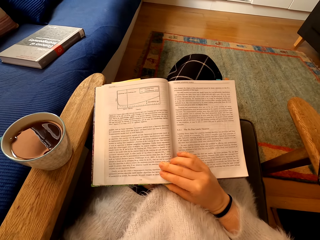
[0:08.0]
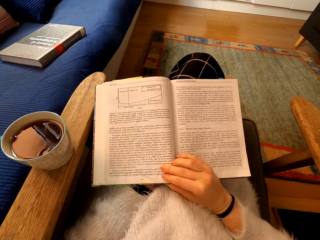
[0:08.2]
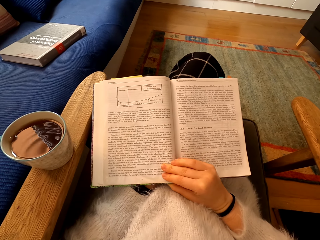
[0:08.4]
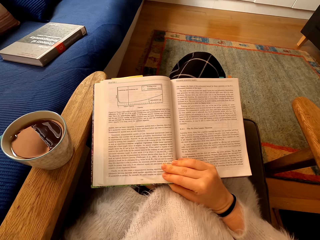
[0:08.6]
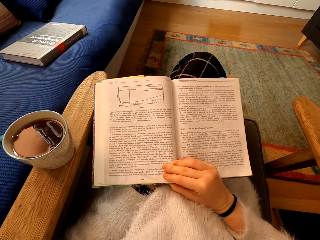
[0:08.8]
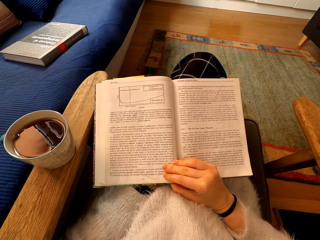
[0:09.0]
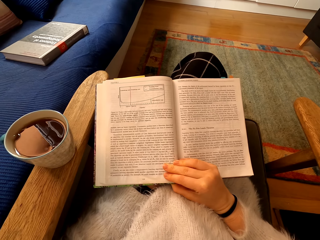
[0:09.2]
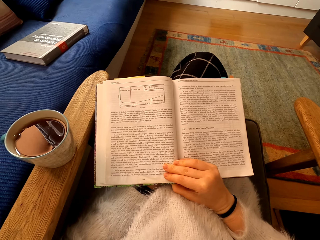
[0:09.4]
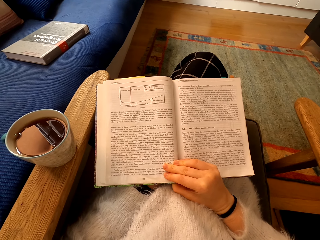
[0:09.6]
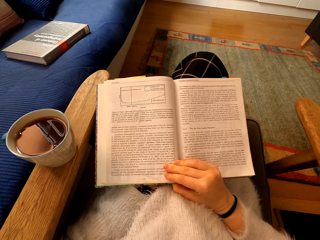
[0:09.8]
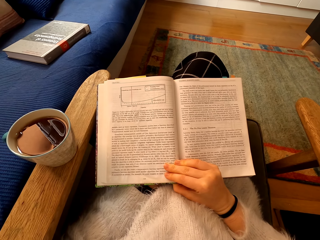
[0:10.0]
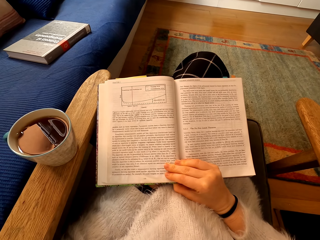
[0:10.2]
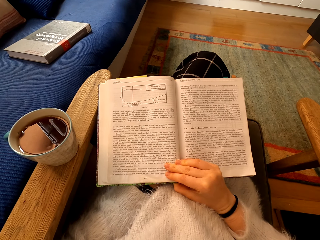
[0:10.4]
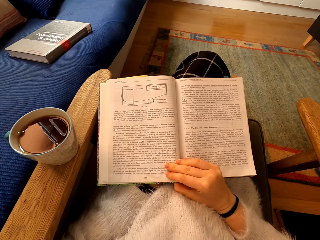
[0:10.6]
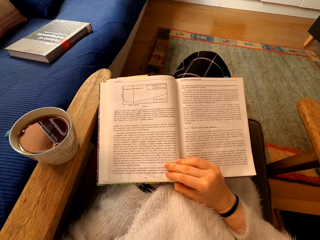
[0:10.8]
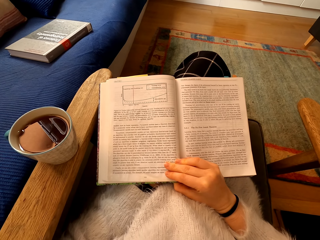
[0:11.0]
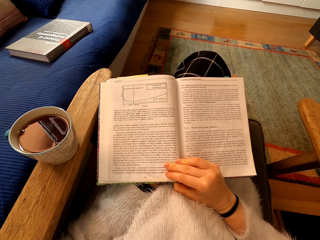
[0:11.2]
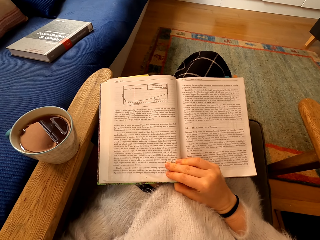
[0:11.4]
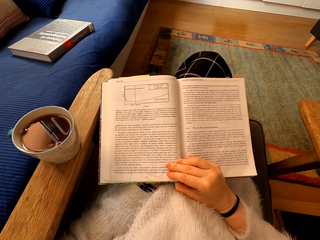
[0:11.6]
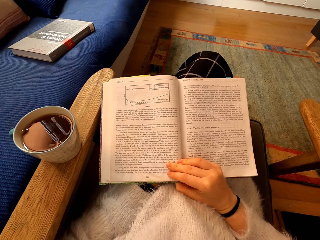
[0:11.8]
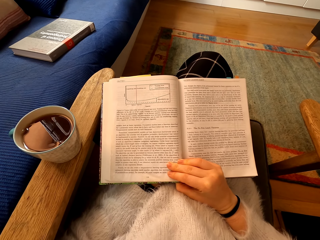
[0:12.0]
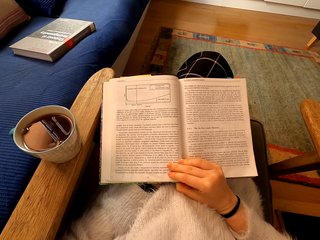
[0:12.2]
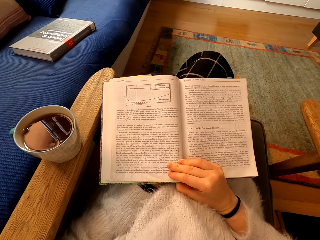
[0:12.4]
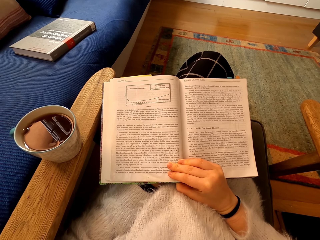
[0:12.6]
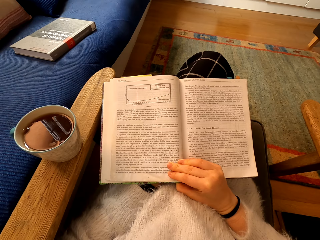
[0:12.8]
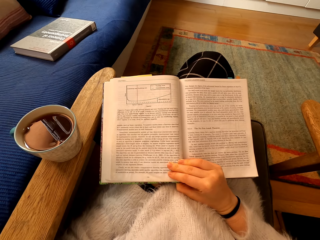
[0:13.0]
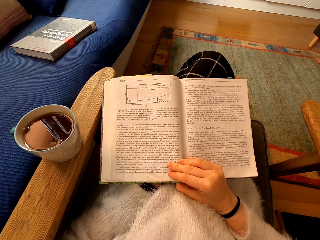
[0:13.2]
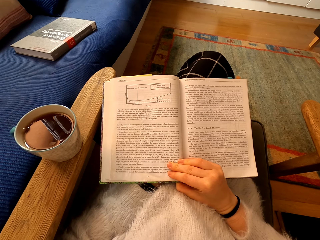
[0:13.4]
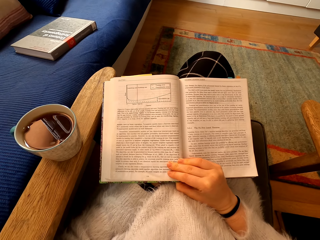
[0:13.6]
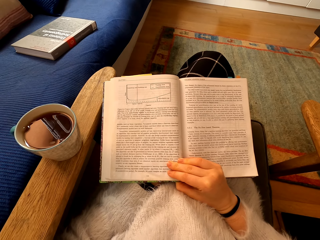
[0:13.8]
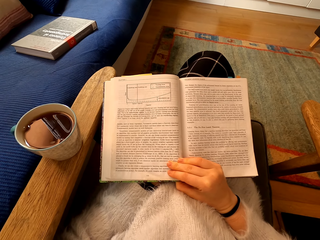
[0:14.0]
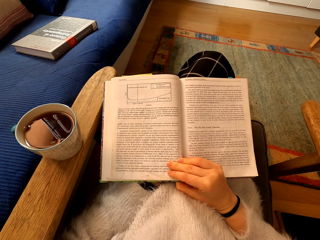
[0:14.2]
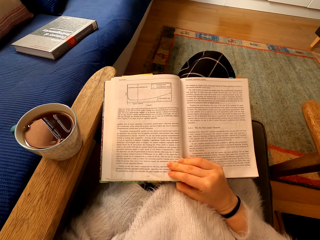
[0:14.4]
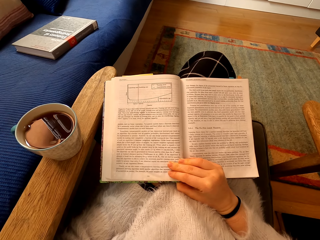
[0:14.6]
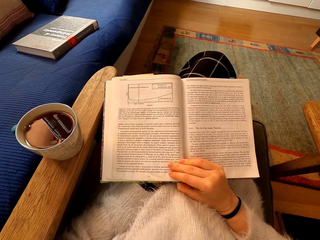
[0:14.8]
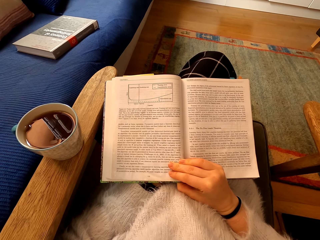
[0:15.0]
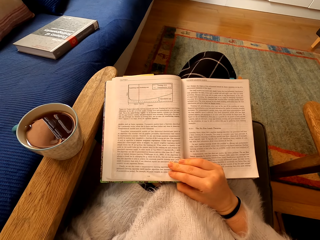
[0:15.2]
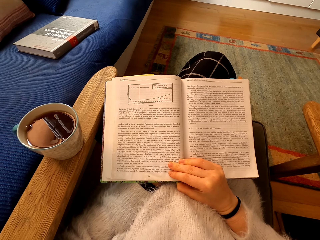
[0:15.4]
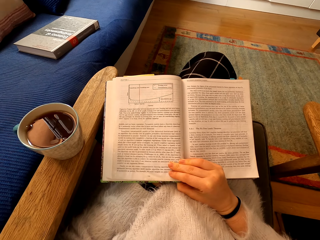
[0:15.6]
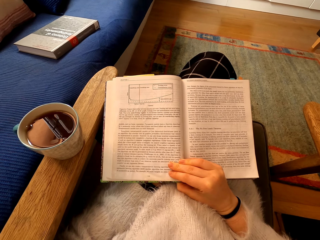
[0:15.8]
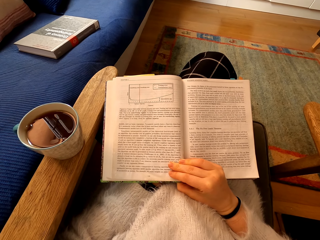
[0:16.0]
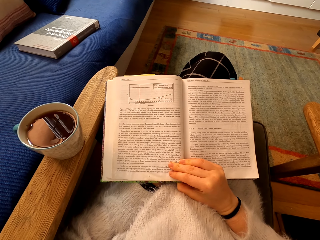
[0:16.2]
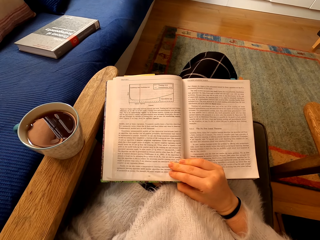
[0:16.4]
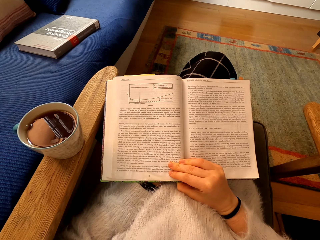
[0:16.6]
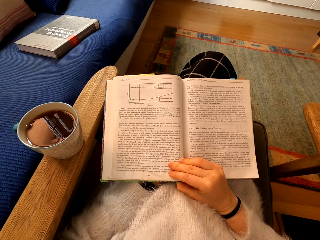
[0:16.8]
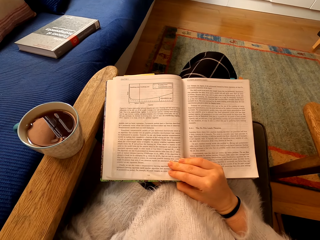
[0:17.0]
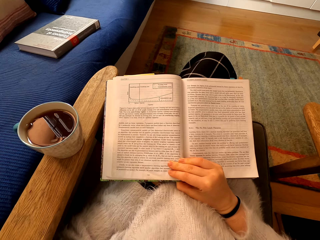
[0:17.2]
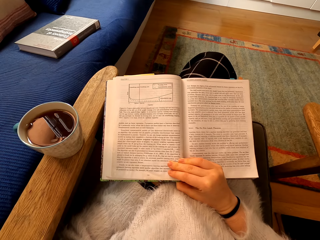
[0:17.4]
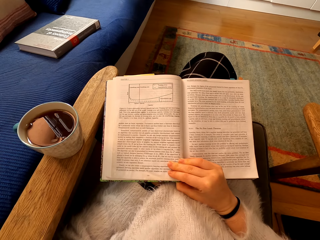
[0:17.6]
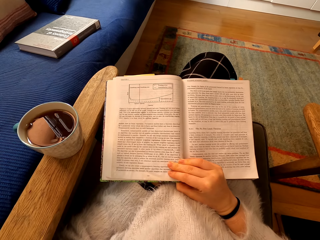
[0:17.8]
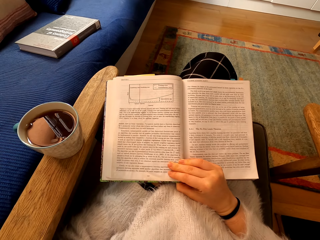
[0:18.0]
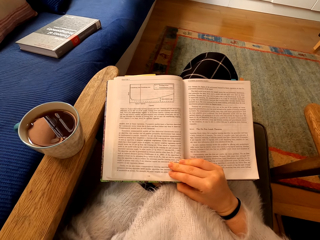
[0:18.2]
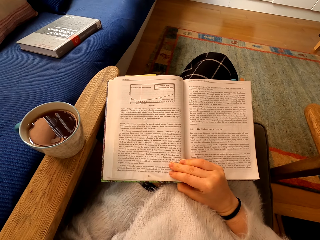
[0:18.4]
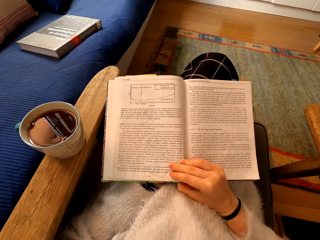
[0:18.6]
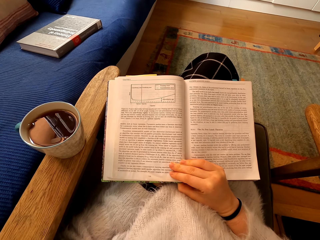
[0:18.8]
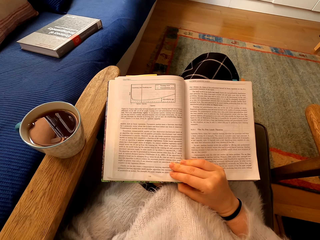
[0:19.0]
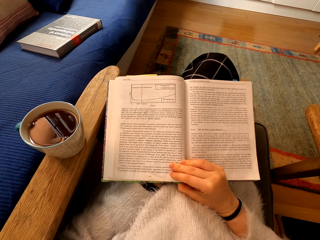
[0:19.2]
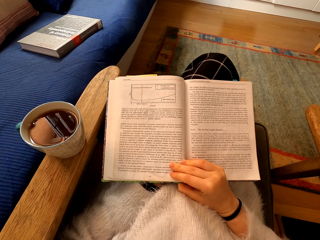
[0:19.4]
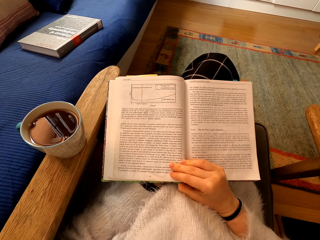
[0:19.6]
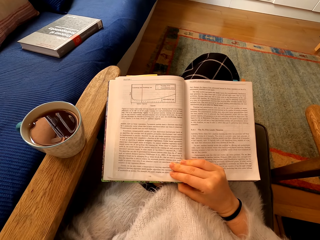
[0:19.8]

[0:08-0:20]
The camera wearer stares at the book.

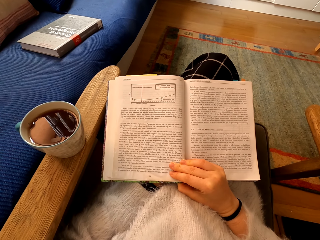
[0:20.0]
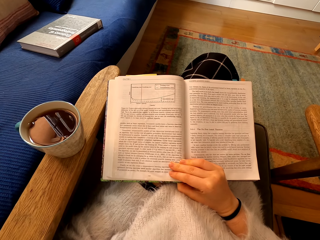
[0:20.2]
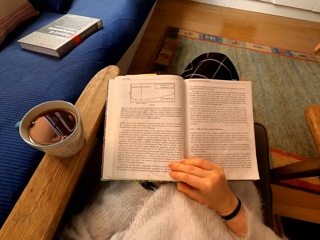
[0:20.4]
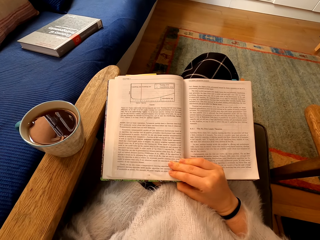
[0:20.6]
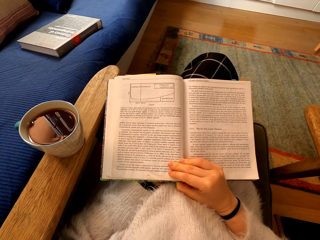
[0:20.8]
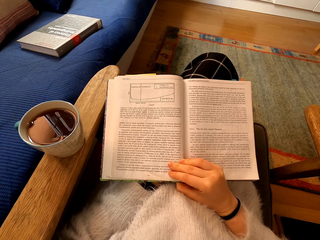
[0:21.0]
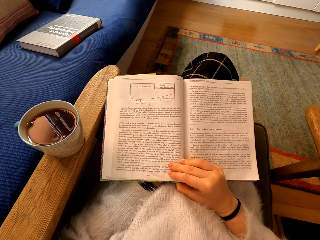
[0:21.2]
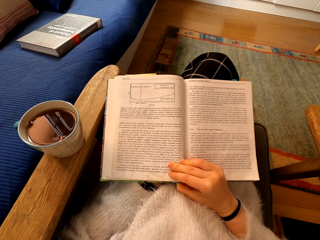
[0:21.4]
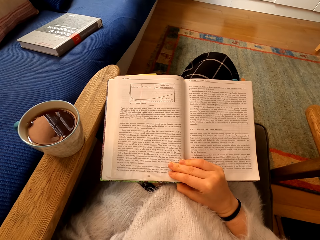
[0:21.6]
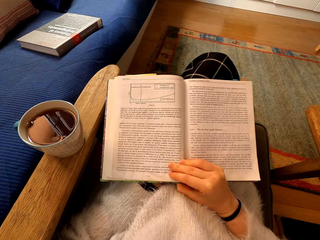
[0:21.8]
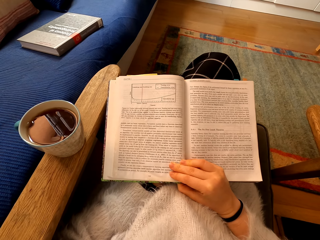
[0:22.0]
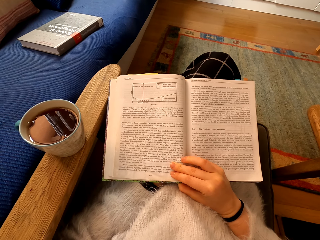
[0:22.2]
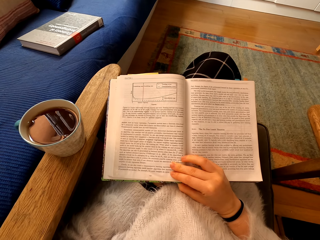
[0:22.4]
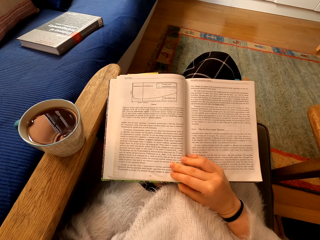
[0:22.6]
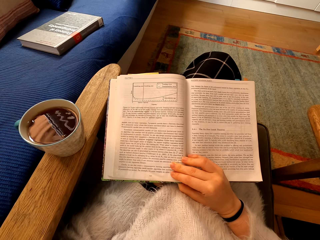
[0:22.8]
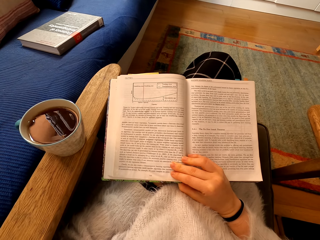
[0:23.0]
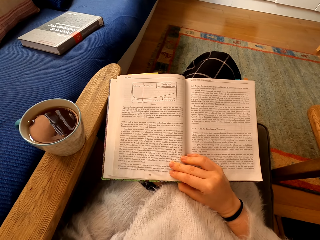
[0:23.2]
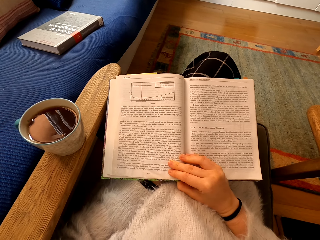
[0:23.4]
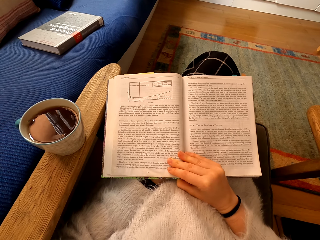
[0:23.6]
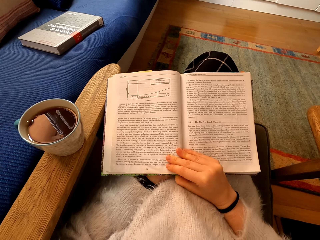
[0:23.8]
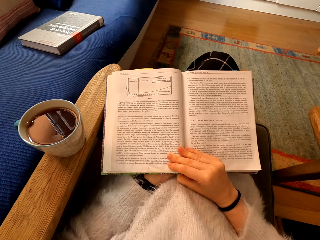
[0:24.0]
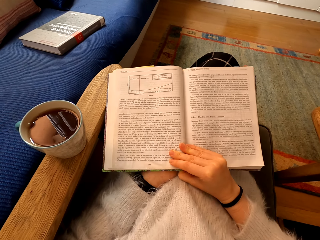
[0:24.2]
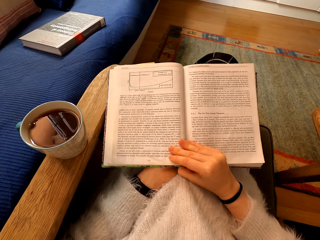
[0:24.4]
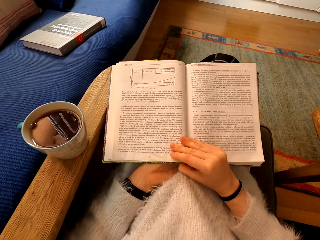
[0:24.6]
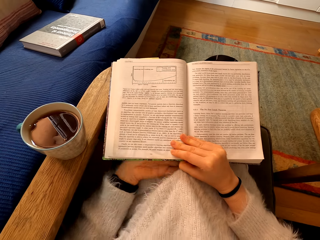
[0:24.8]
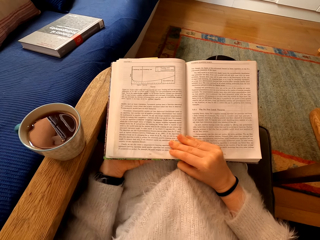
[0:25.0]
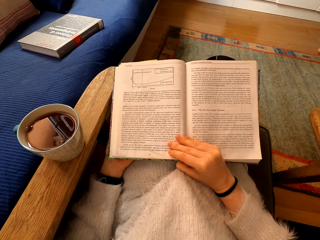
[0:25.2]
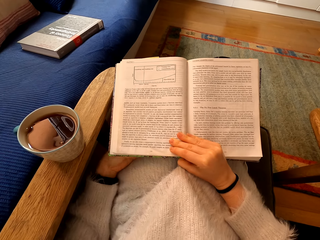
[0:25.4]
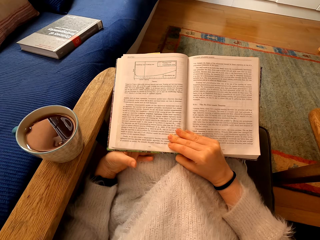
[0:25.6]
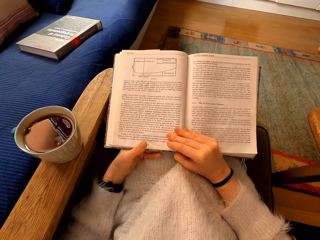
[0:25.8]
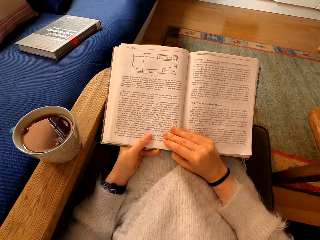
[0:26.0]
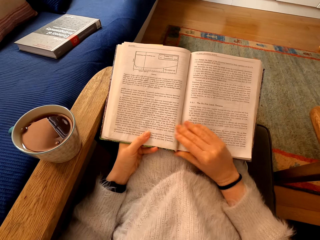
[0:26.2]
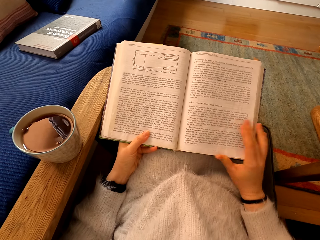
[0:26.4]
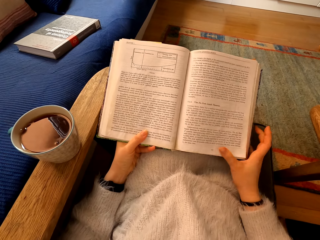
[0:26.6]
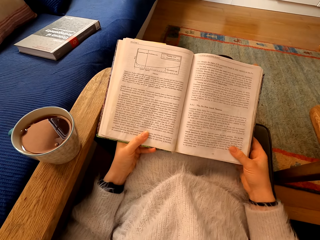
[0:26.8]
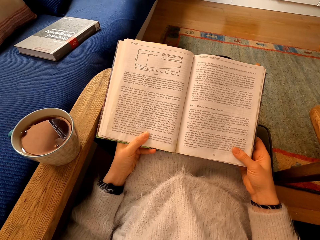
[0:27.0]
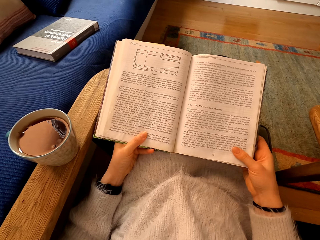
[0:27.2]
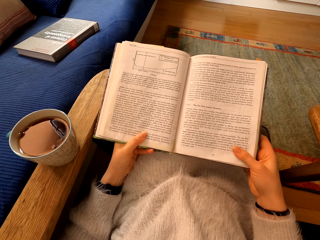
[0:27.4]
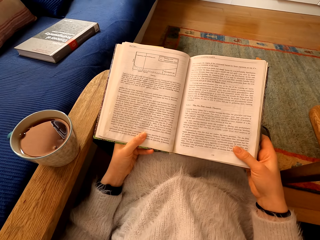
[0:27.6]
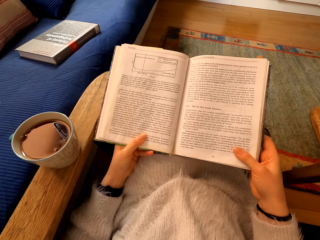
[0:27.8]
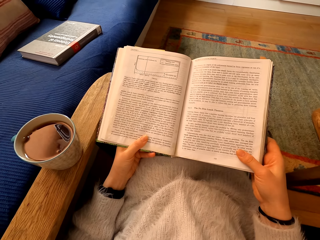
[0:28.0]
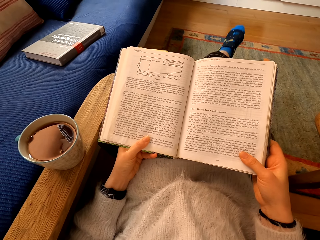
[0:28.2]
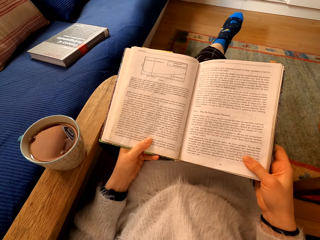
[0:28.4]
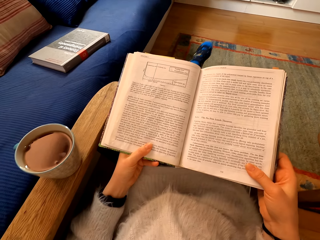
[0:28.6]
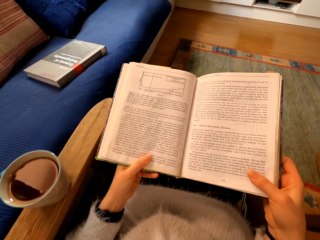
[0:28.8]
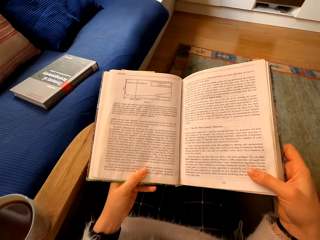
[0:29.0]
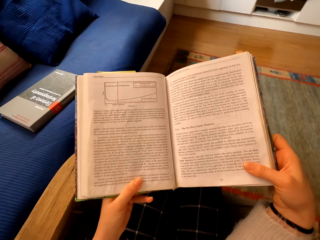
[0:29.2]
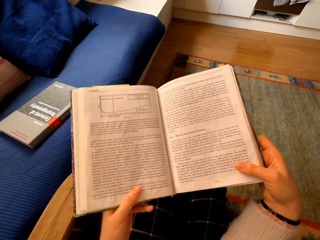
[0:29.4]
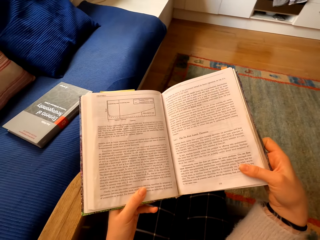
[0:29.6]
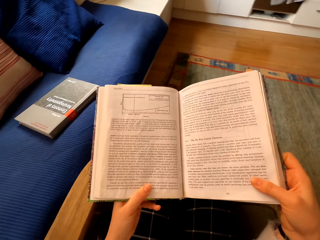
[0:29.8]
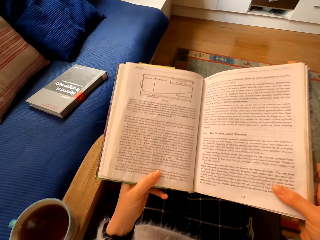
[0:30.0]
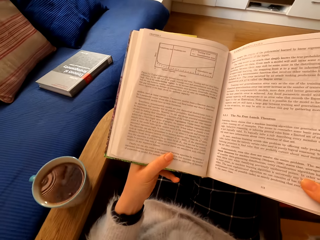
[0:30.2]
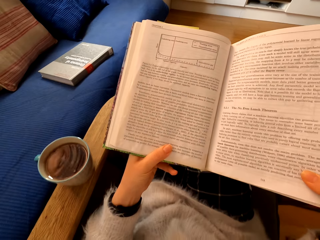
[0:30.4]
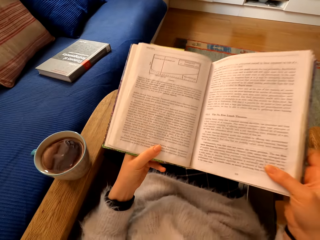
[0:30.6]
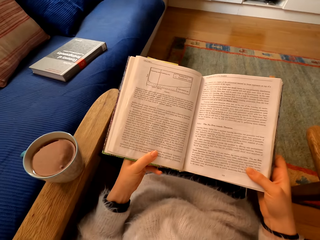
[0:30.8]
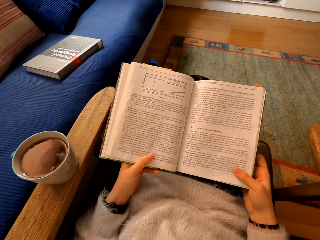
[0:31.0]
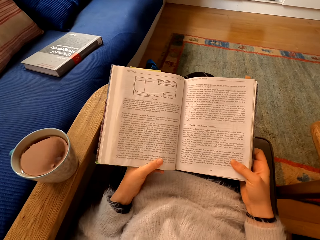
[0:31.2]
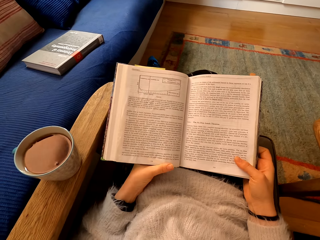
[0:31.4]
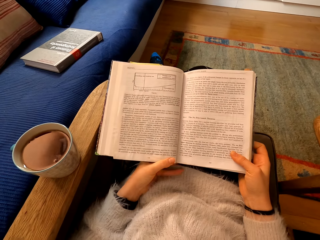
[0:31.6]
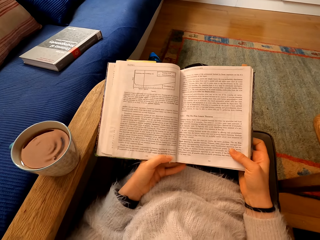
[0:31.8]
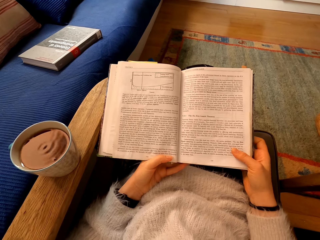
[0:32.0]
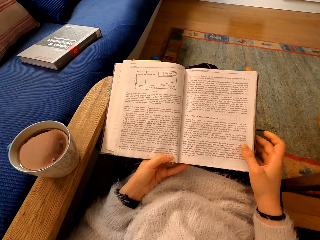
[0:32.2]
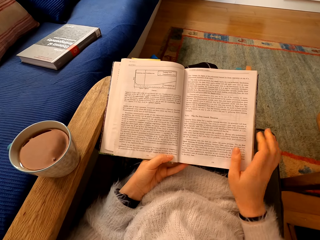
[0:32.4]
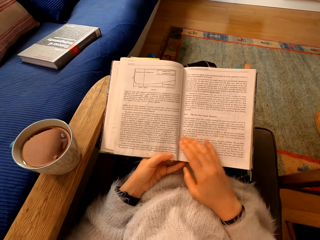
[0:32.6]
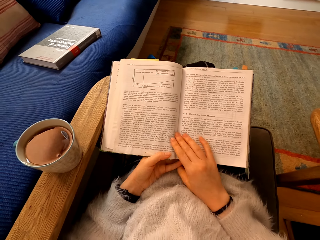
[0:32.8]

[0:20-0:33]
The camera wearer pushes the book. They hold the book. They move the leg down. They put the leg on the other. They put the book on the knee.
